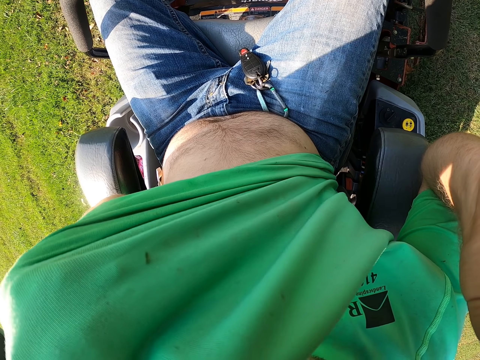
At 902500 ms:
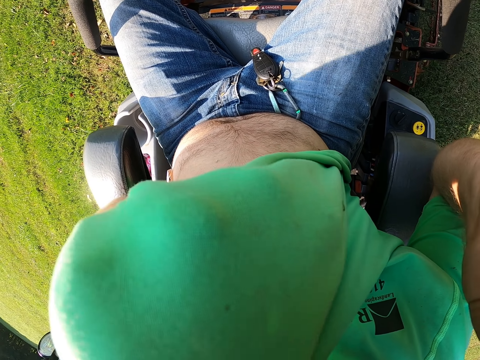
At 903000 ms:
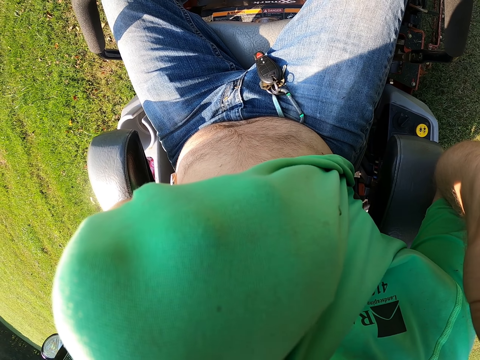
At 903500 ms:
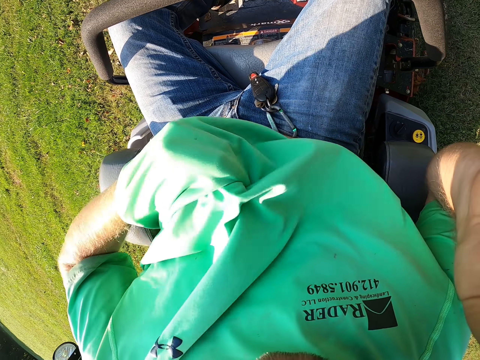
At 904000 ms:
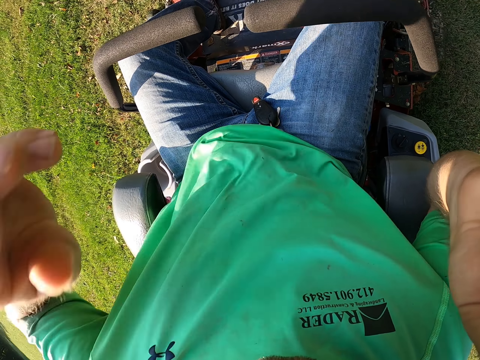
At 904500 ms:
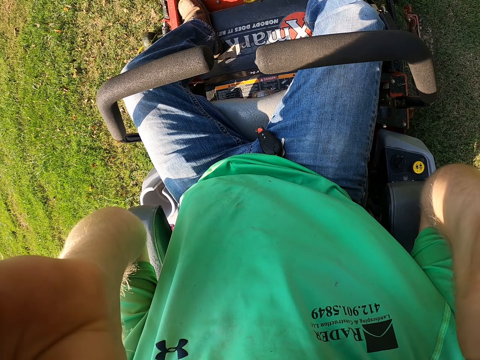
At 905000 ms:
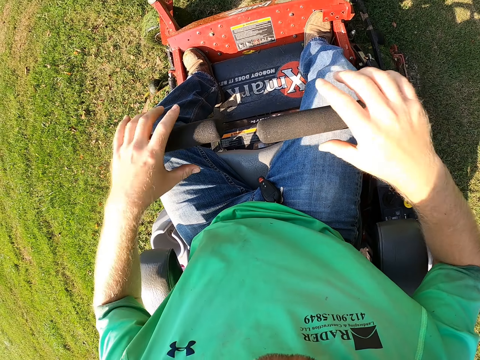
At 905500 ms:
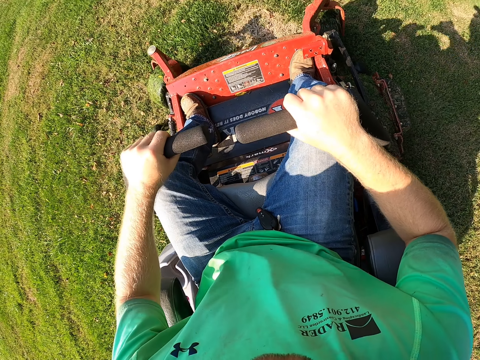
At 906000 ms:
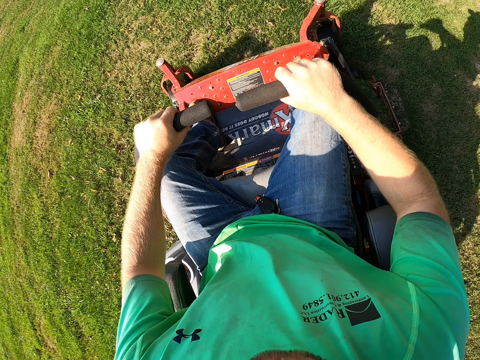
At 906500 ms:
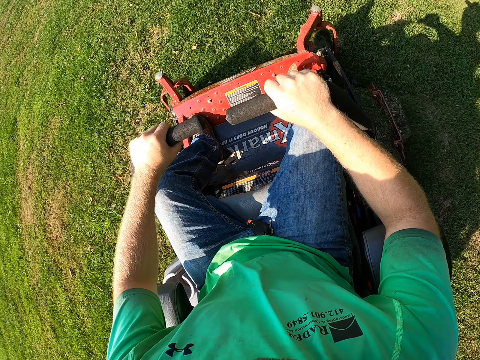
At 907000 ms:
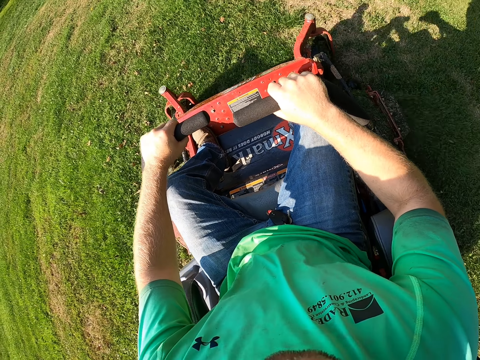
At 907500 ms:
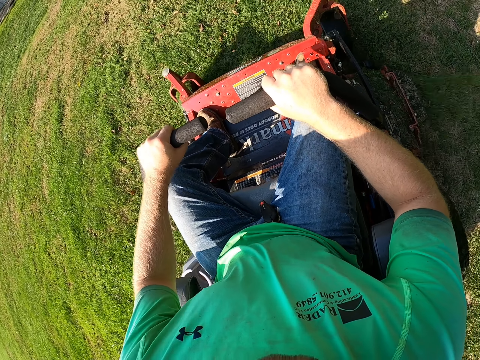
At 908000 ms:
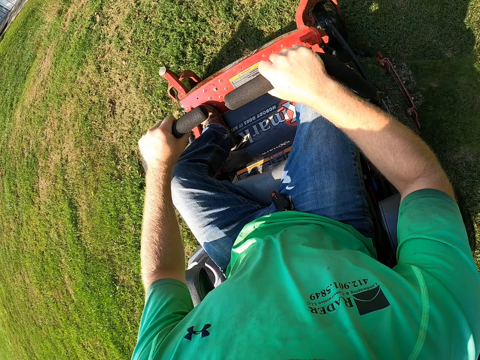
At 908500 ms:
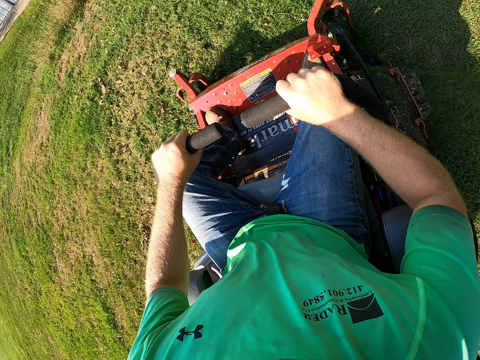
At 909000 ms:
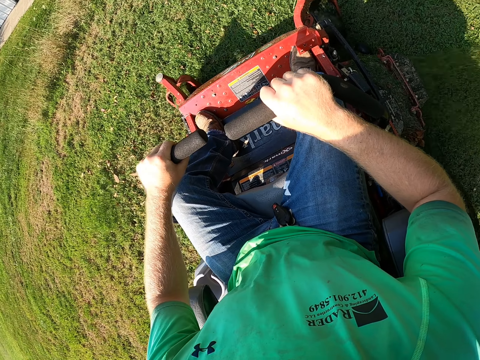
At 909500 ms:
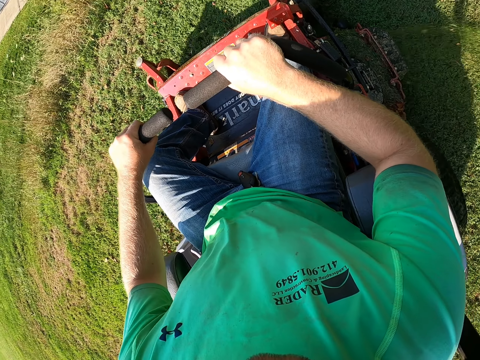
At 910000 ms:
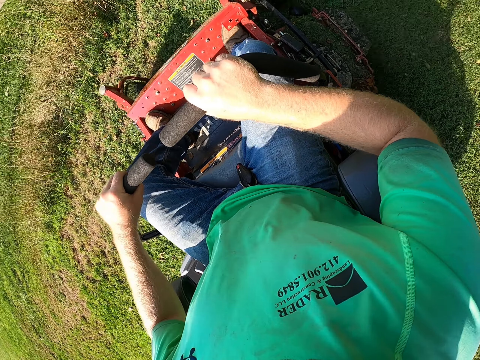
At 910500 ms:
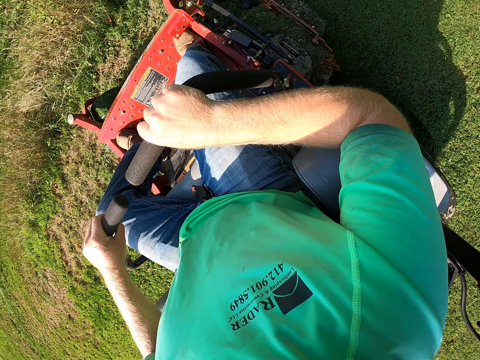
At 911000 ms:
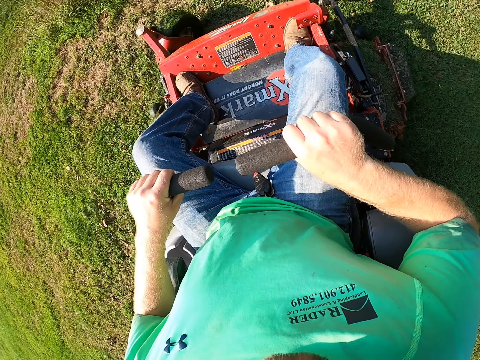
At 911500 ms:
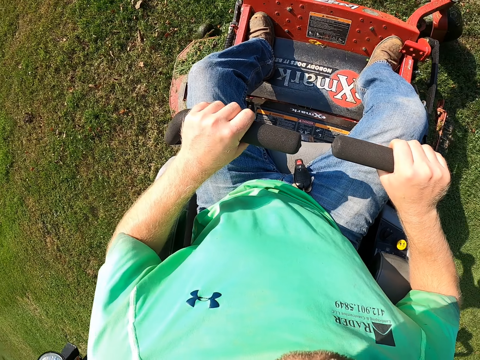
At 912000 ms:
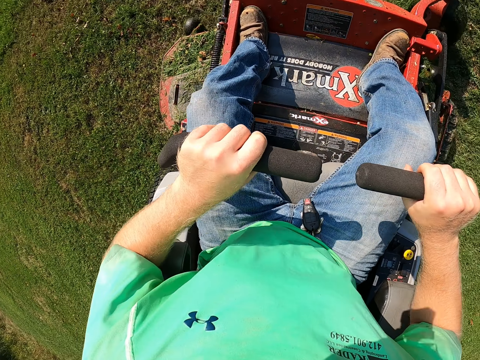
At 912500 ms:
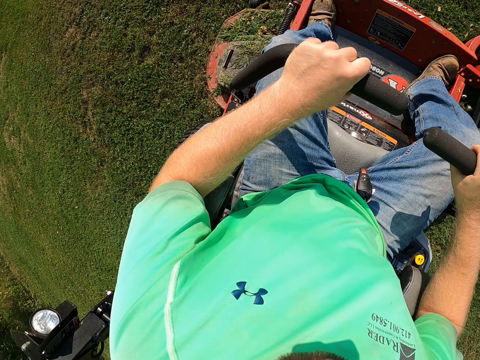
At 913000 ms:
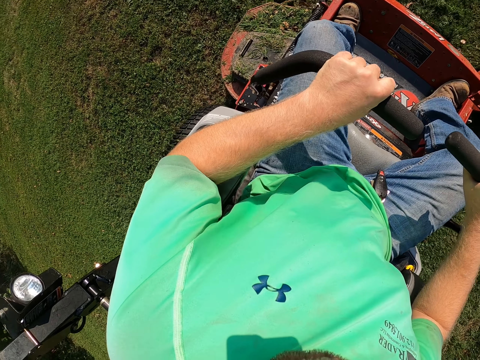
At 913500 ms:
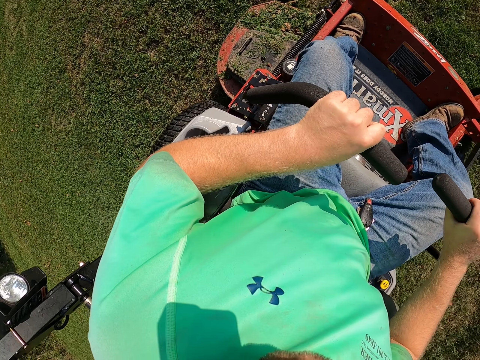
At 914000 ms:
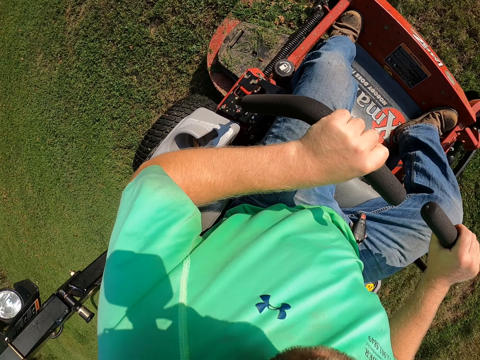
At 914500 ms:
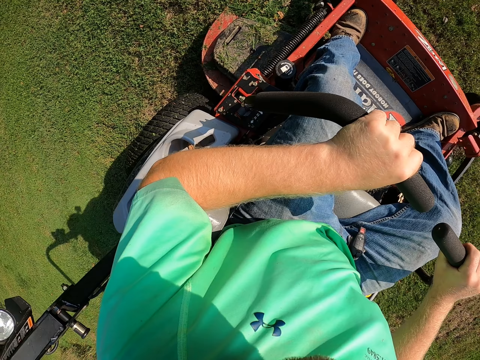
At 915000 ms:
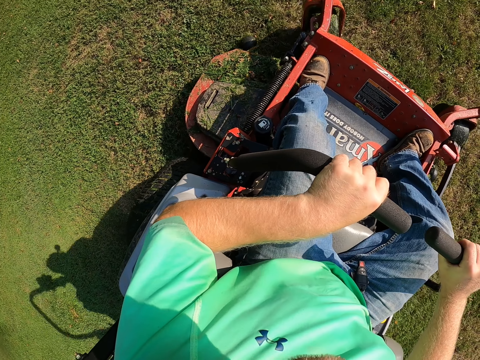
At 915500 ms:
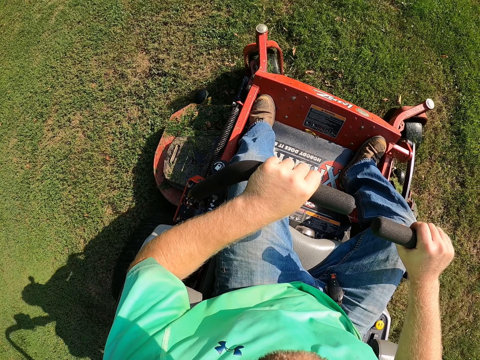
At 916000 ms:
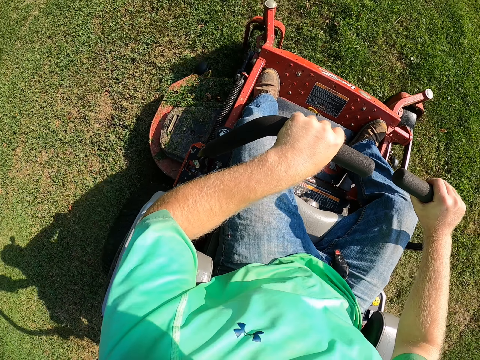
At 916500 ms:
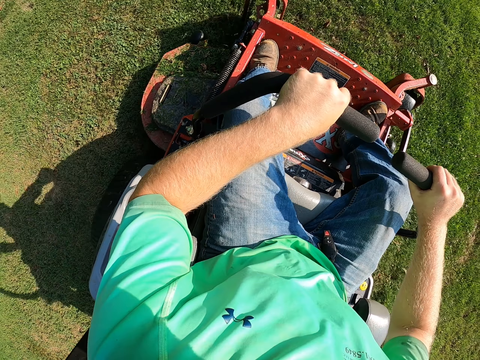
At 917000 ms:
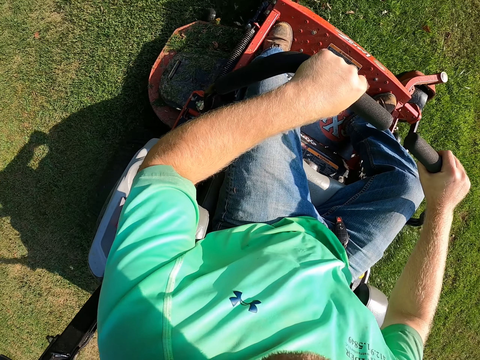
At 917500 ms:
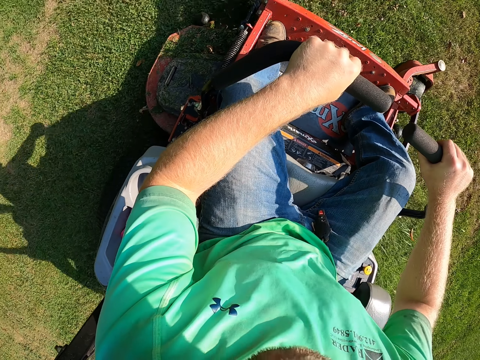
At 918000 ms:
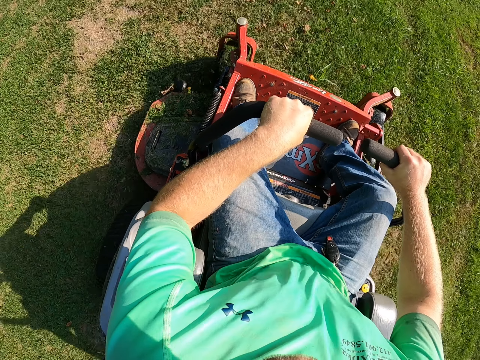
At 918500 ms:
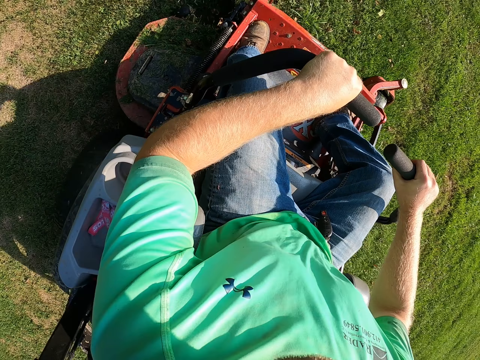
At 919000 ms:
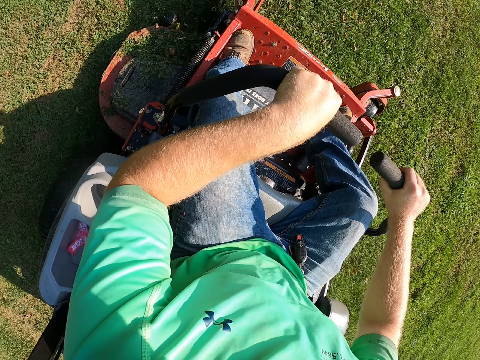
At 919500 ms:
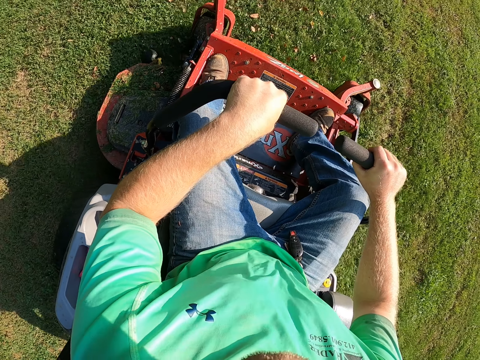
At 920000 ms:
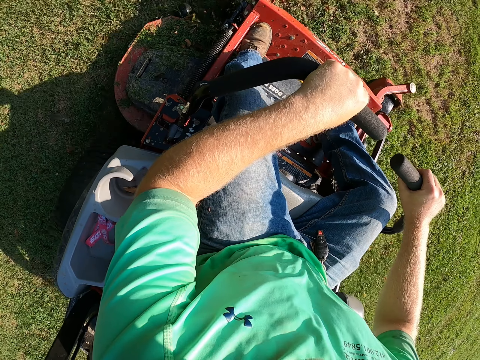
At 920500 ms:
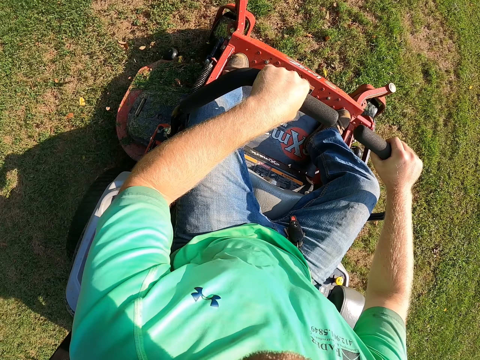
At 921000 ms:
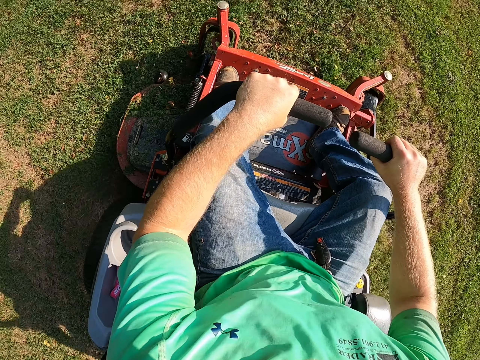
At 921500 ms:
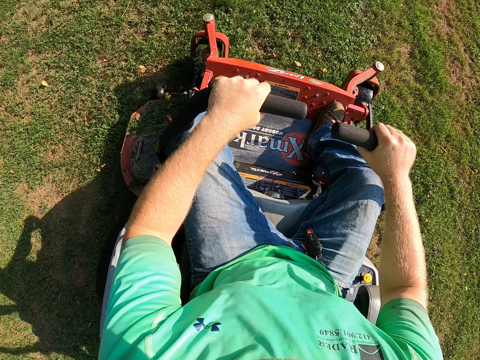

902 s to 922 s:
The camera wearer adjusts his camera with both hands. He holds the handlebars with both hands. He drives the lawn mower on the lawn with the handle bars with both hands. He cuts the grass. He stops the grass cutting machine. He cuts the grass.

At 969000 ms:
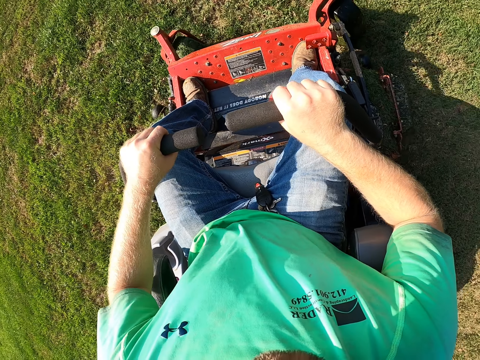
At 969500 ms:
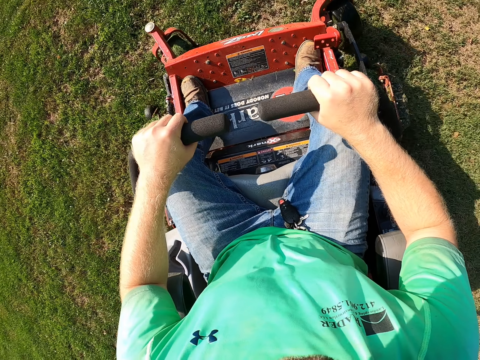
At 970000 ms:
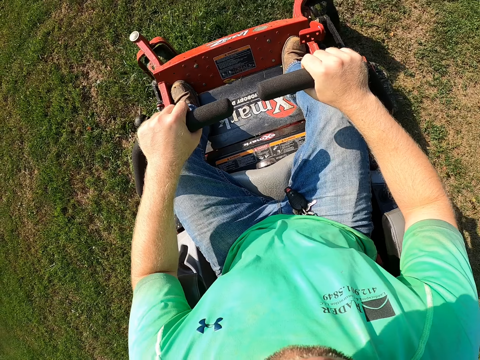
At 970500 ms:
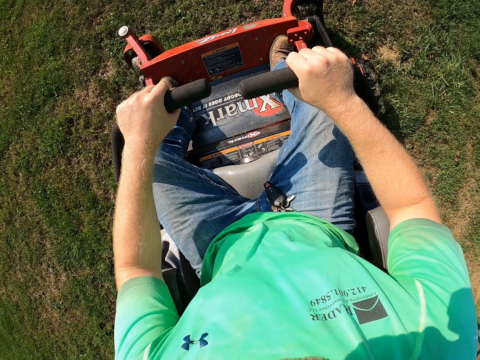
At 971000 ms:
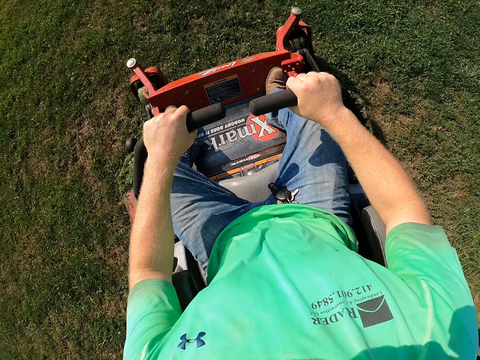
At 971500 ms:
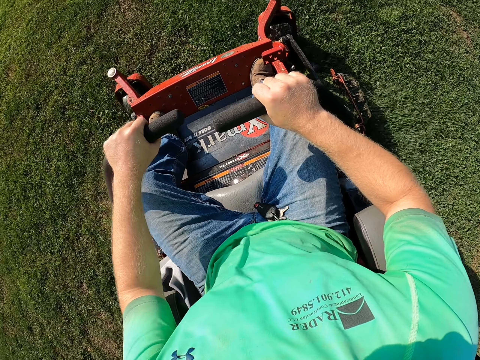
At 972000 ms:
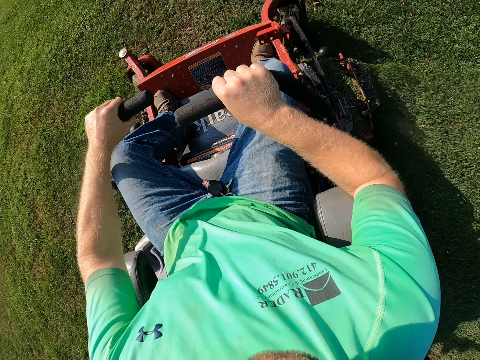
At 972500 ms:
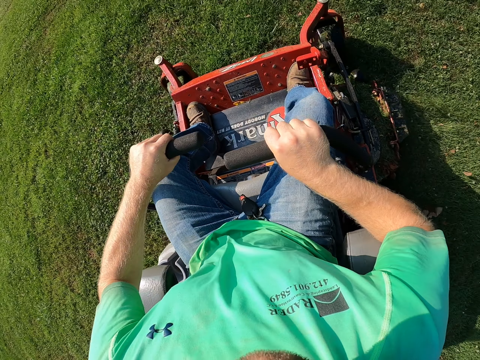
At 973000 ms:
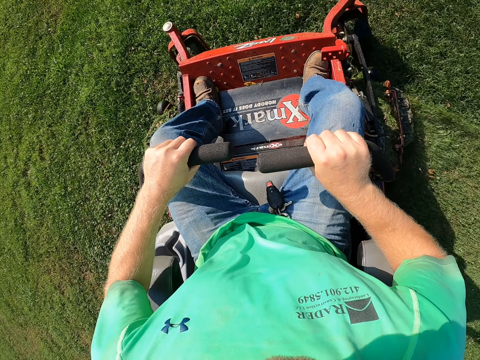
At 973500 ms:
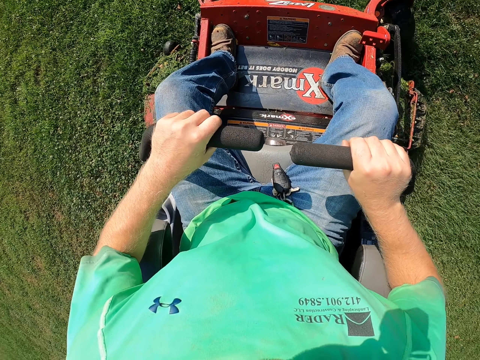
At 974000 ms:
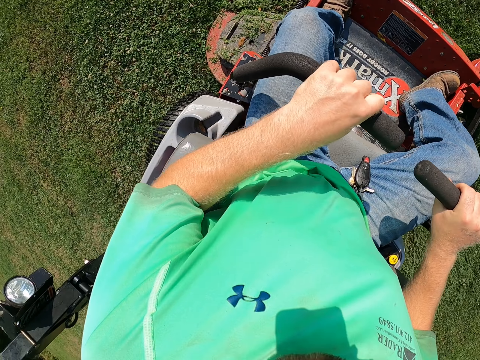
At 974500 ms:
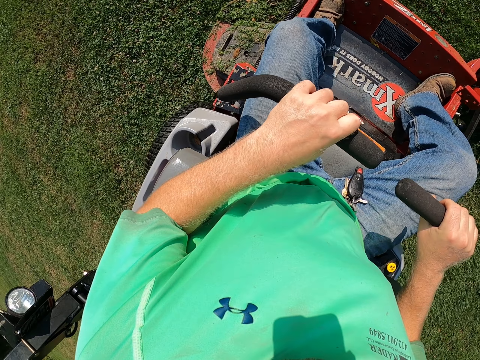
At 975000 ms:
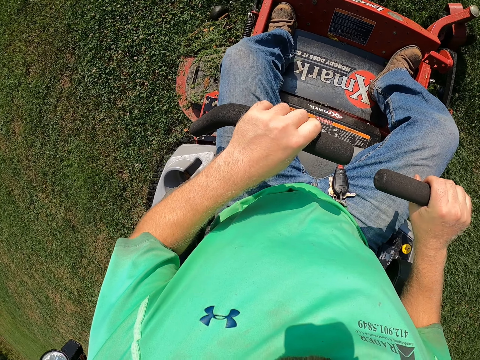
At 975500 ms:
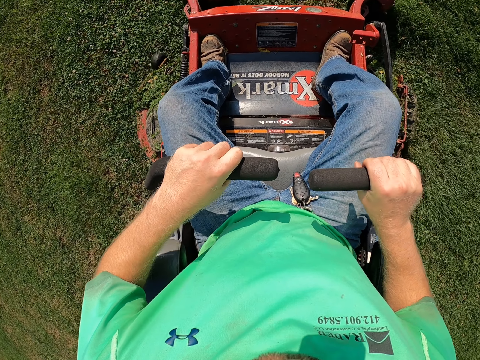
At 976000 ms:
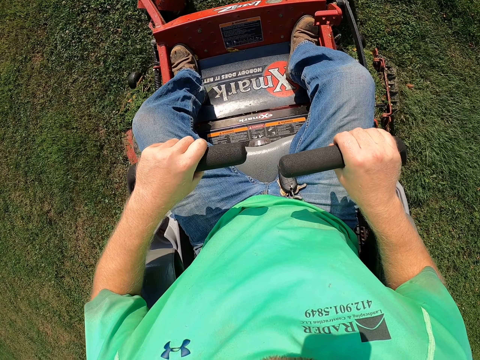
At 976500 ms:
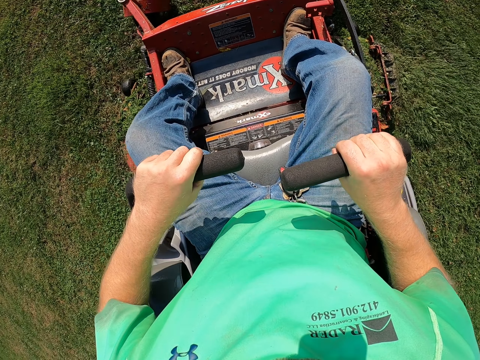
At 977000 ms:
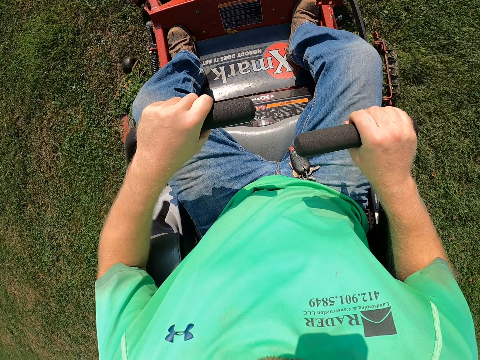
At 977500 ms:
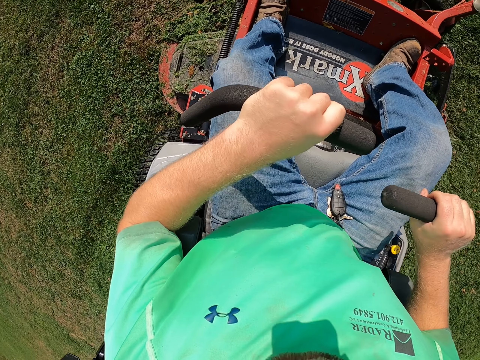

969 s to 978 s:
The camera wearer drives the lawn mower on the lawn with the handle bars with both hands. They stop the grass cutting machine. They cut the grass.
